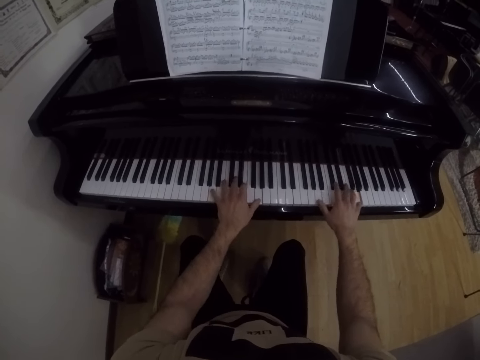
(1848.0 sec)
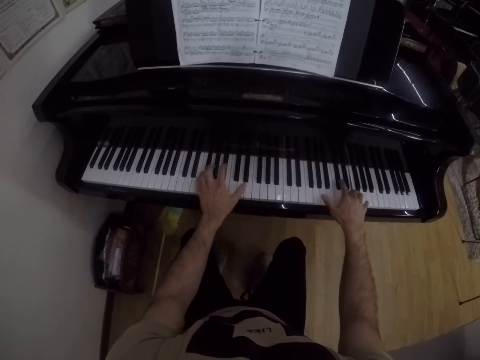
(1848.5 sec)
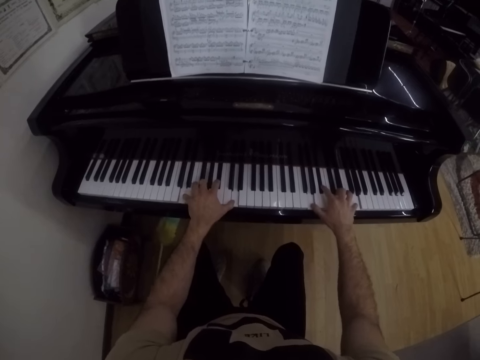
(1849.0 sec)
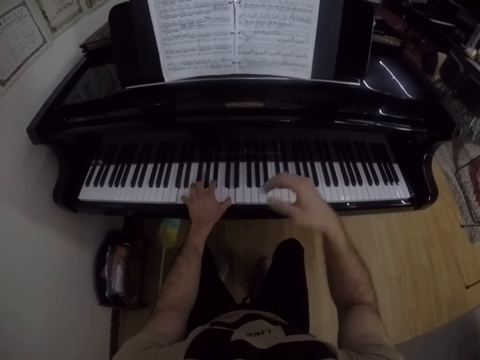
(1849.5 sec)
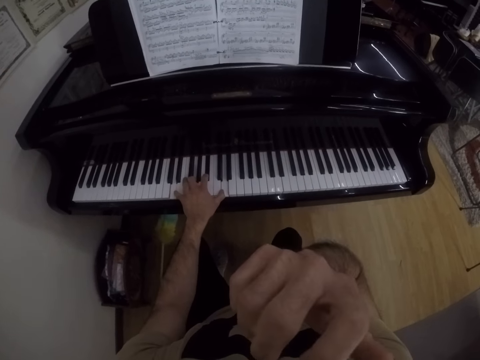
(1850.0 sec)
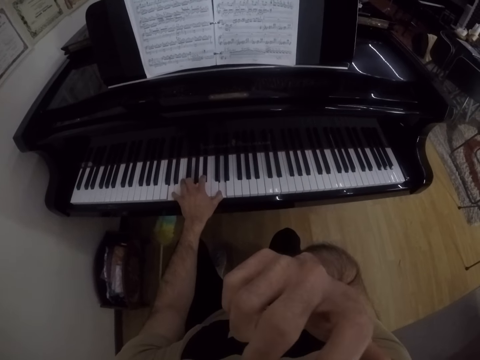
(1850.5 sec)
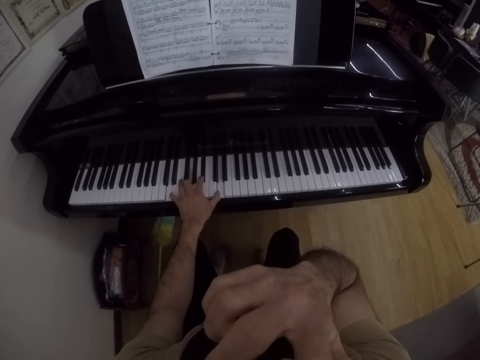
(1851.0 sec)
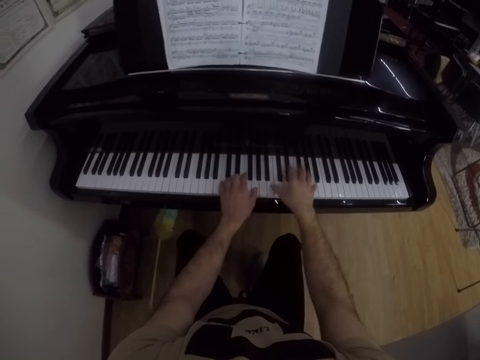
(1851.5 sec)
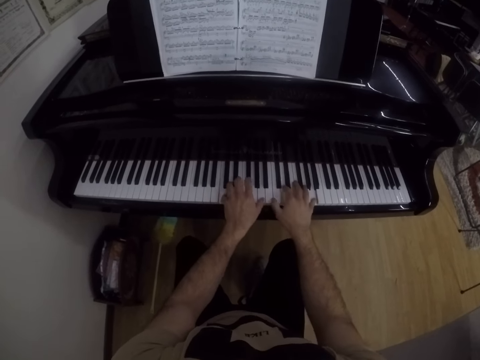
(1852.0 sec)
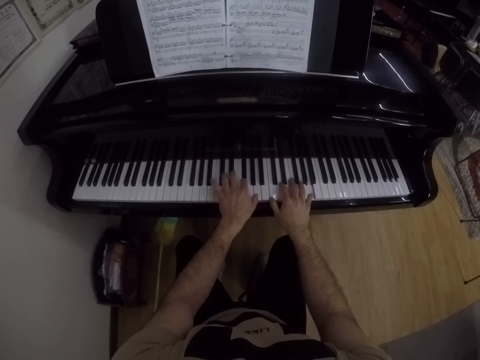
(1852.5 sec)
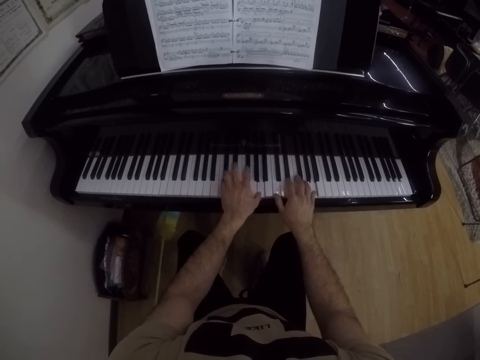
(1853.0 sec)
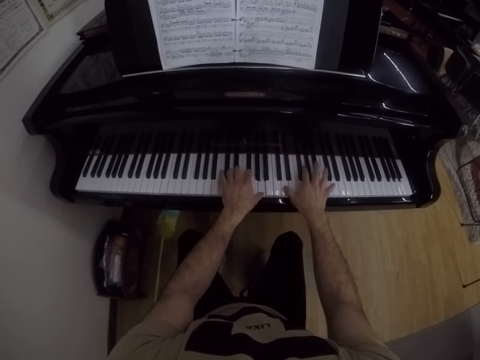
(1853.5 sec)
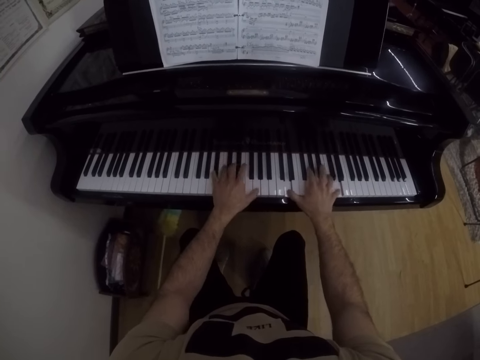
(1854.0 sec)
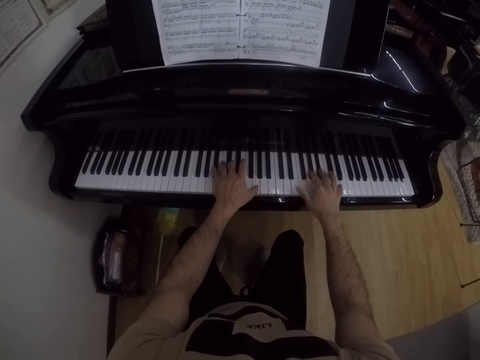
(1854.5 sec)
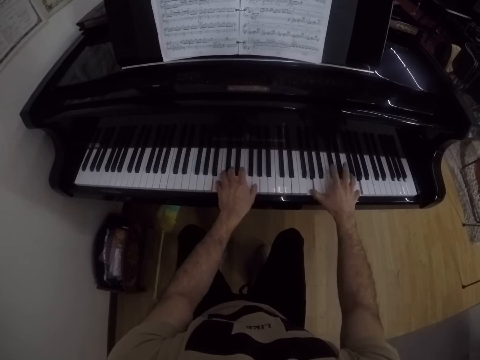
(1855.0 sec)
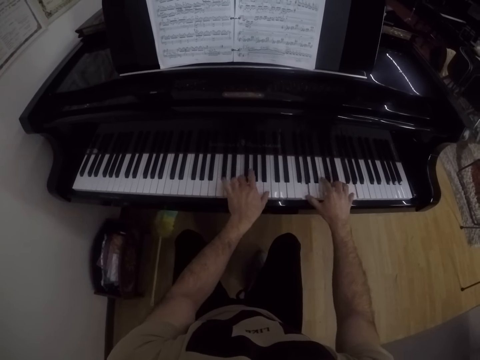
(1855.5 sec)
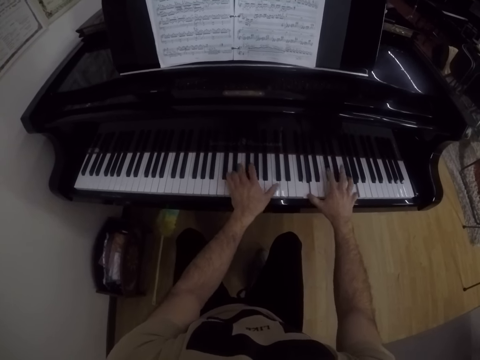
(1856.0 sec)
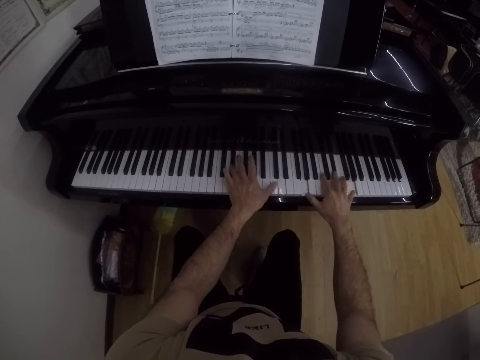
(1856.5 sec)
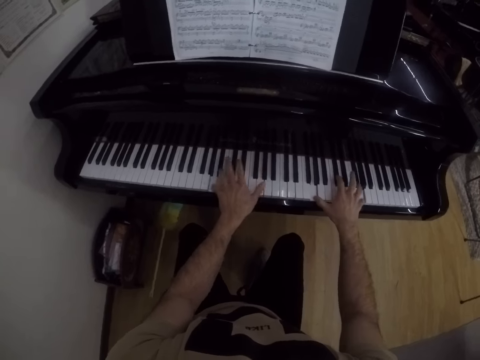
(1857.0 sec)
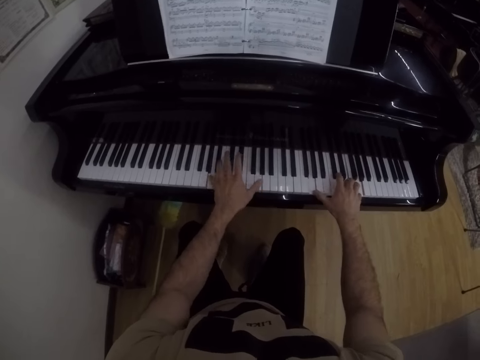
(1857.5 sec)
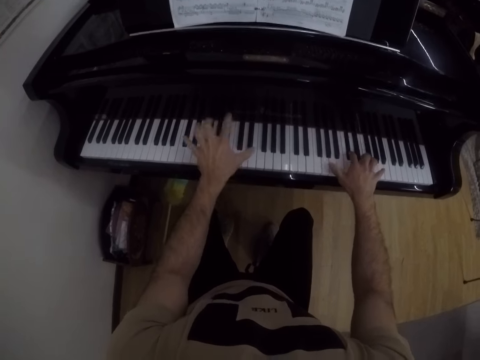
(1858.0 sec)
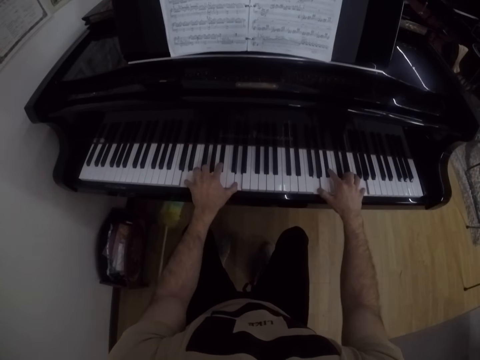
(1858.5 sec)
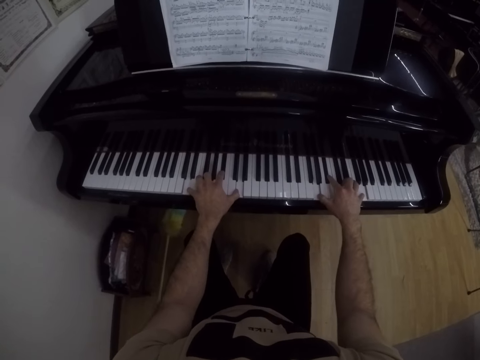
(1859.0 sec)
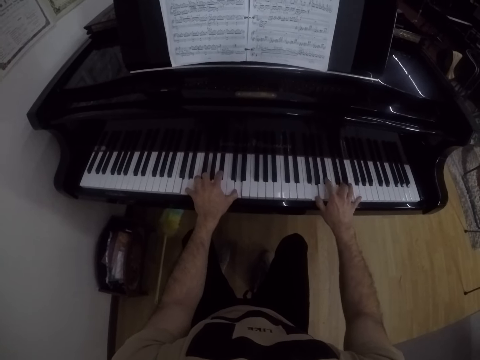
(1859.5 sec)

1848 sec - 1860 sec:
The camera wearer scratches his face with his right hand. He touches his face. He lowers his hand. He plays the piano with both hands.

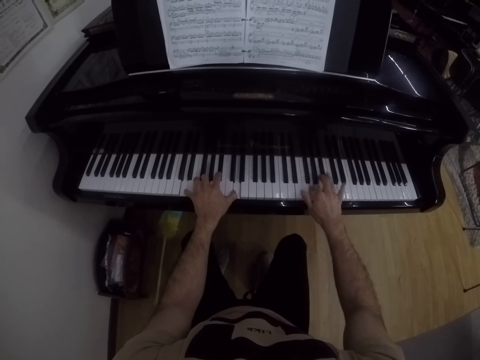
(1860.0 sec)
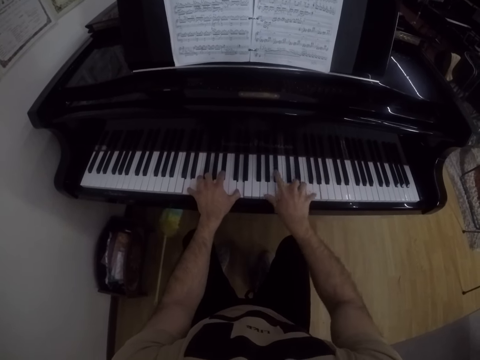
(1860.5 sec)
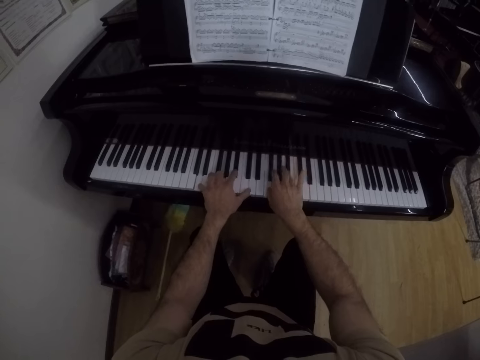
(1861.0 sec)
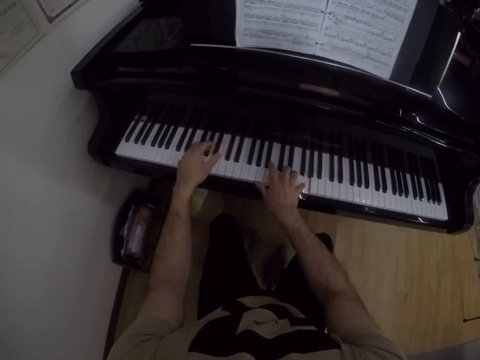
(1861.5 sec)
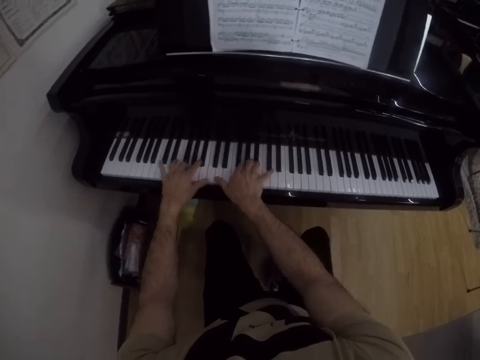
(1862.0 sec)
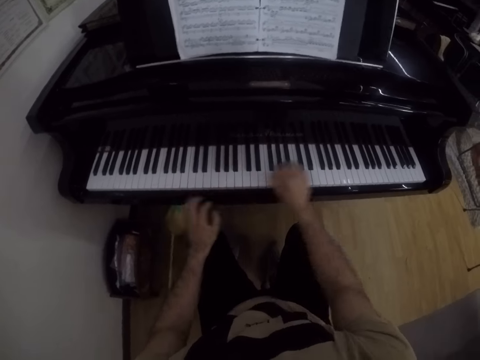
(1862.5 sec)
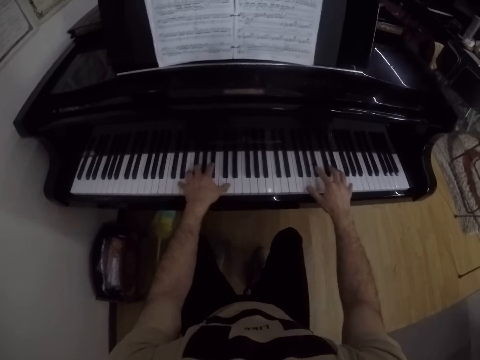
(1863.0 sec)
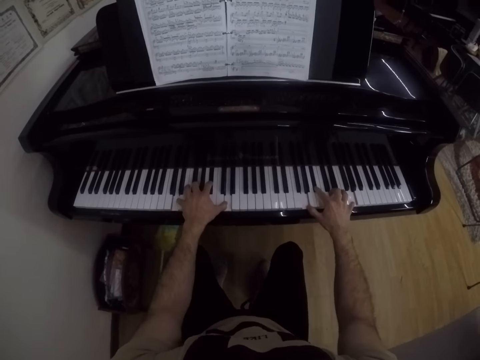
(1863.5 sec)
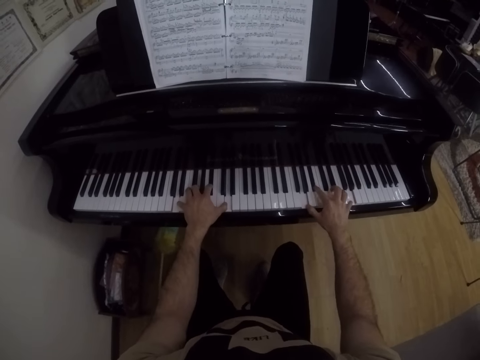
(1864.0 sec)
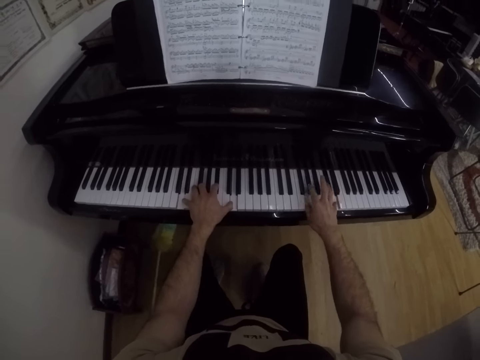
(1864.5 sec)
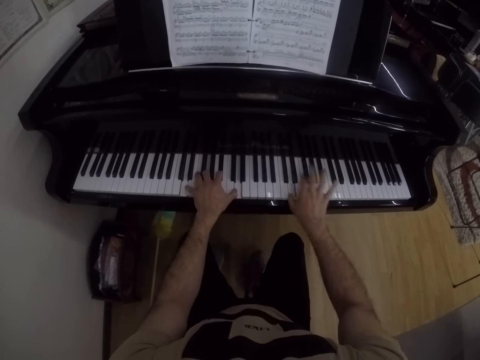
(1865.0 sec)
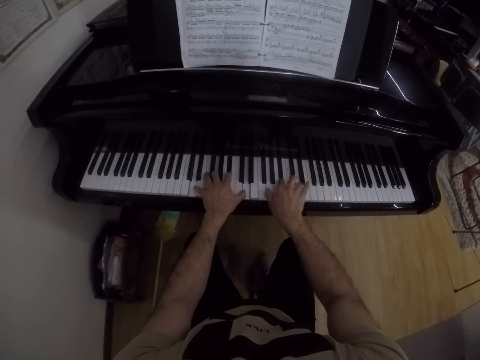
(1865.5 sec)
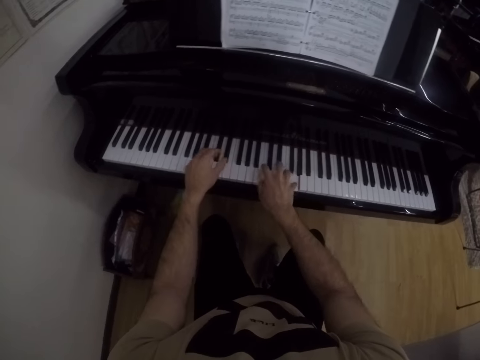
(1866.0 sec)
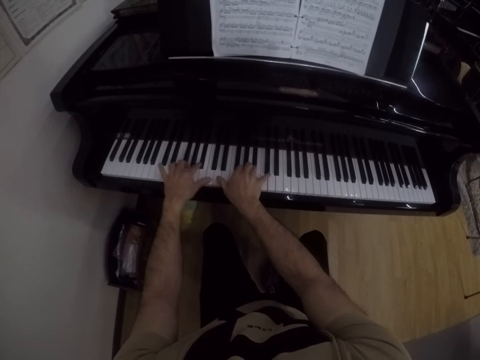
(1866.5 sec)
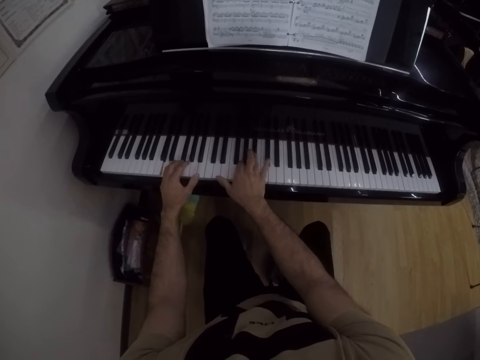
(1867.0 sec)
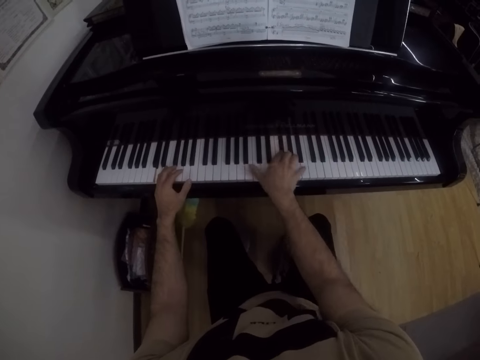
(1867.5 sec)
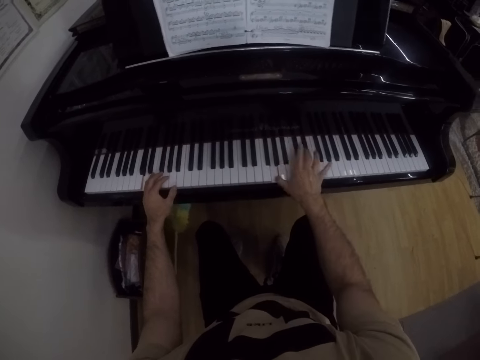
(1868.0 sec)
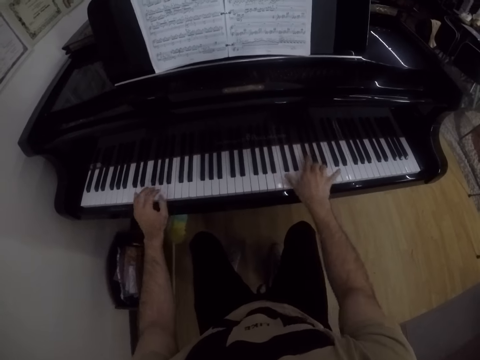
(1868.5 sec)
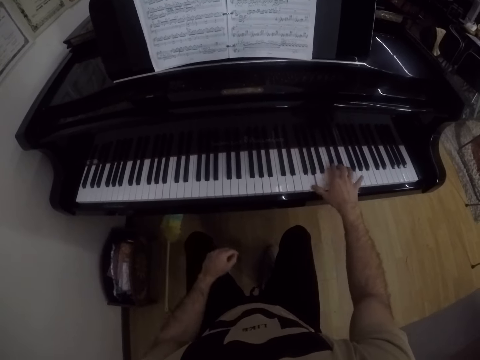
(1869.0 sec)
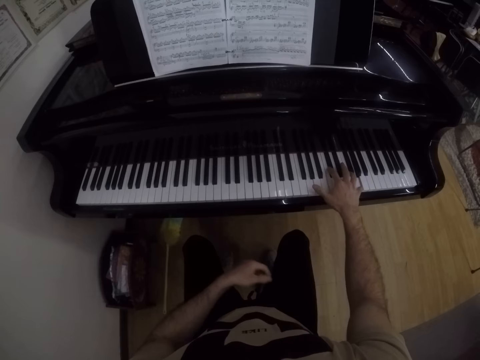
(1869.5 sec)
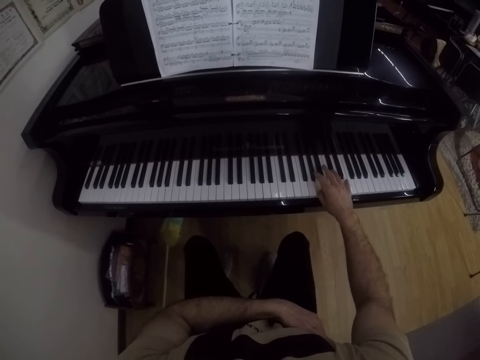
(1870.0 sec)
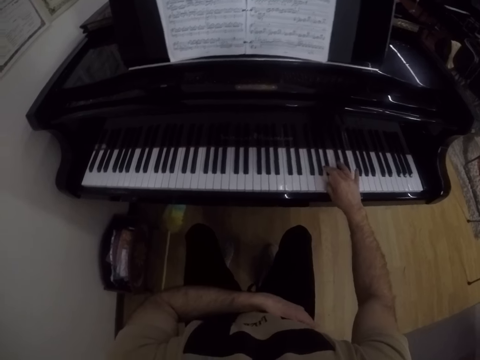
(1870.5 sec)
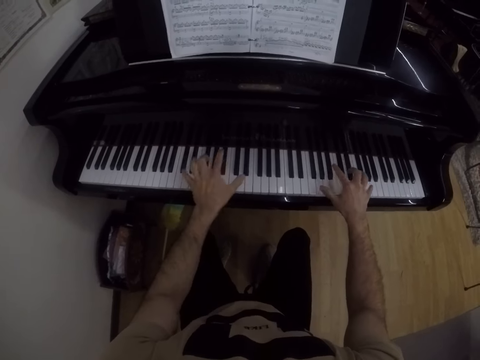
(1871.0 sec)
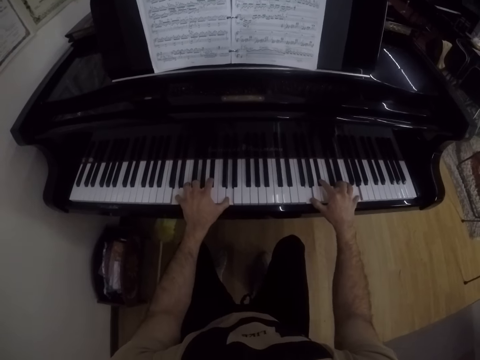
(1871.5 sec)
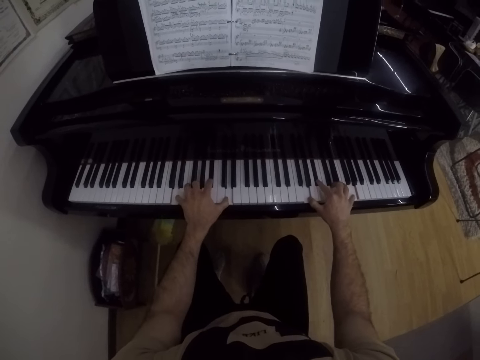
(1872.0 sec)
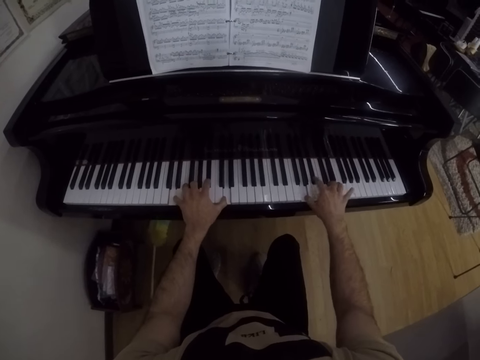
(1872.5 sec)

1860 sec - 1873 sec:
The camera wearer lowers his hand. He plays the piano with his right hand. He places his hand on his leg. He crosses his hand to the side. He places his hand on the piano keyboard. He plays the piano with both hands.
